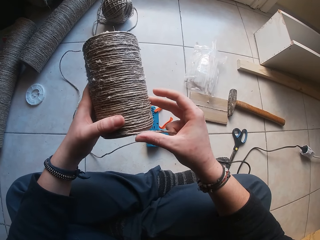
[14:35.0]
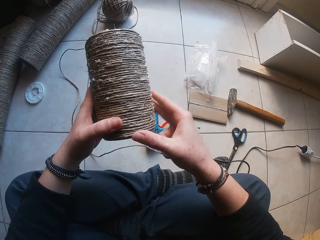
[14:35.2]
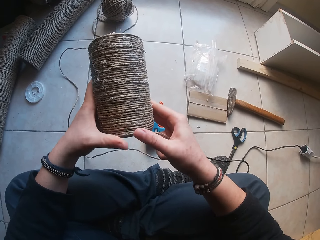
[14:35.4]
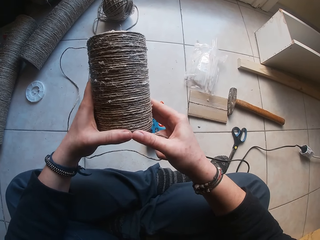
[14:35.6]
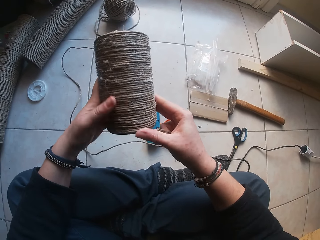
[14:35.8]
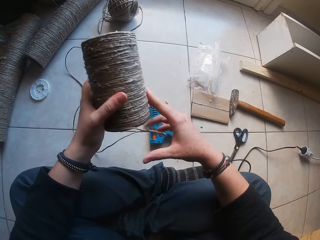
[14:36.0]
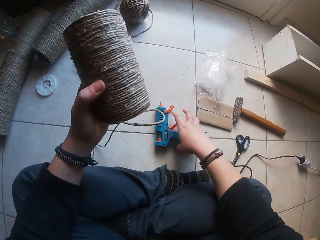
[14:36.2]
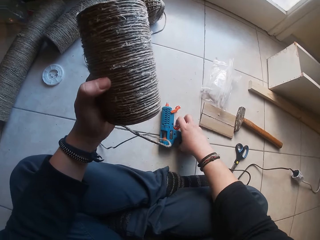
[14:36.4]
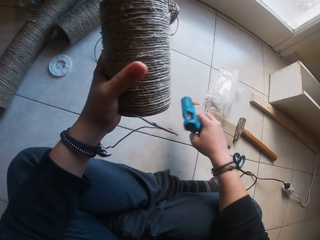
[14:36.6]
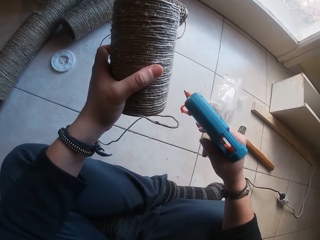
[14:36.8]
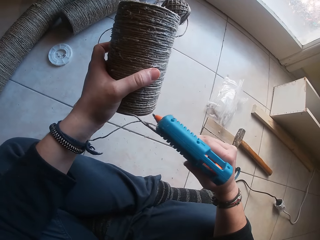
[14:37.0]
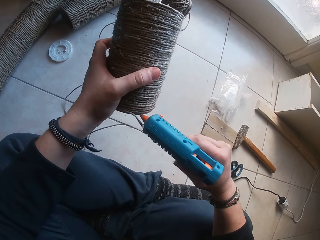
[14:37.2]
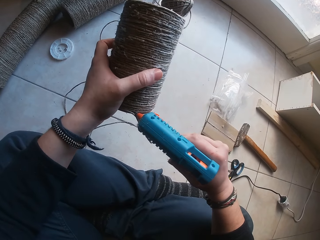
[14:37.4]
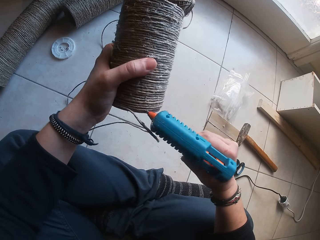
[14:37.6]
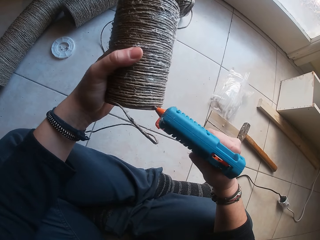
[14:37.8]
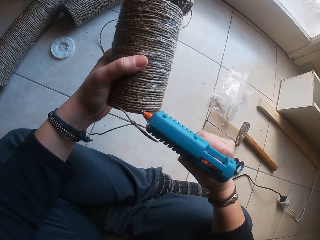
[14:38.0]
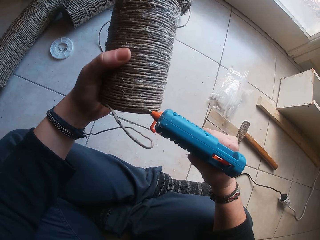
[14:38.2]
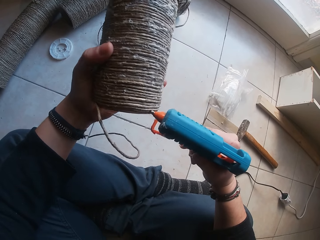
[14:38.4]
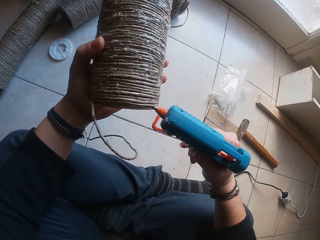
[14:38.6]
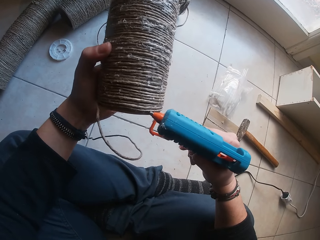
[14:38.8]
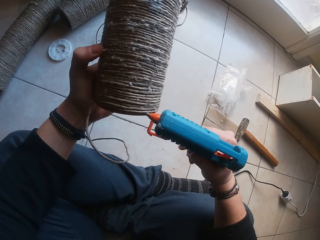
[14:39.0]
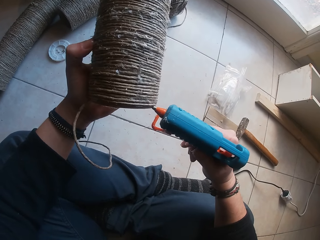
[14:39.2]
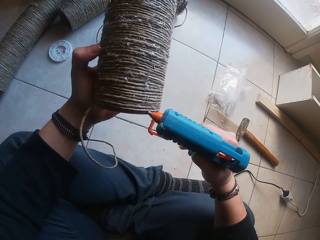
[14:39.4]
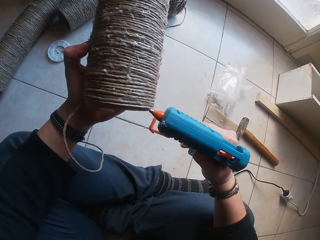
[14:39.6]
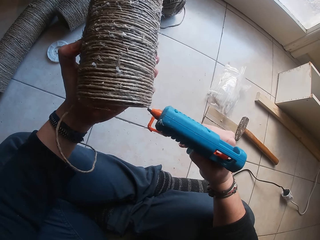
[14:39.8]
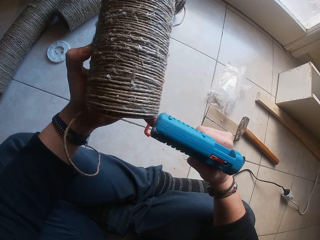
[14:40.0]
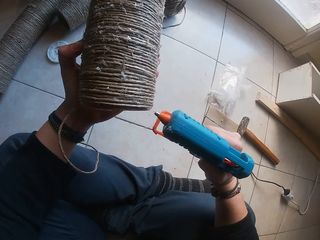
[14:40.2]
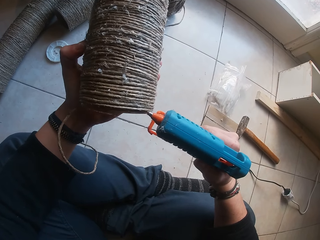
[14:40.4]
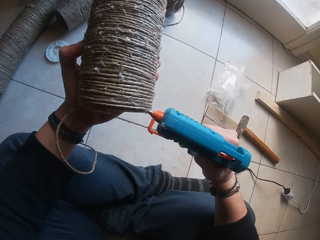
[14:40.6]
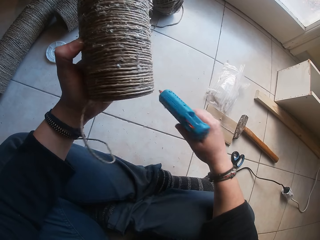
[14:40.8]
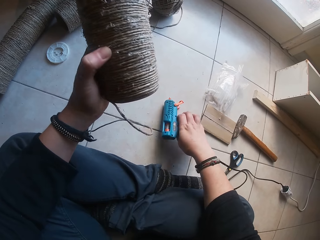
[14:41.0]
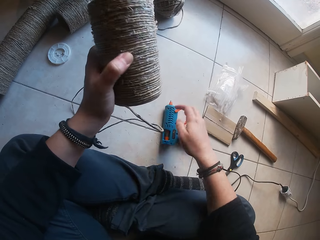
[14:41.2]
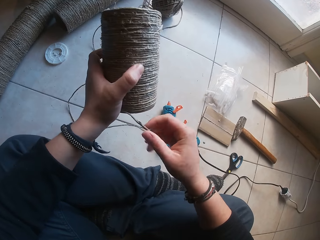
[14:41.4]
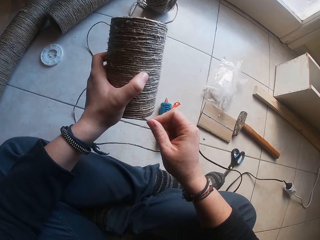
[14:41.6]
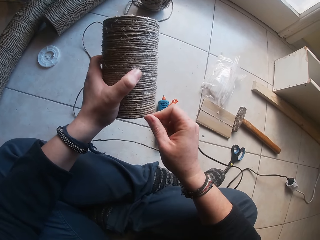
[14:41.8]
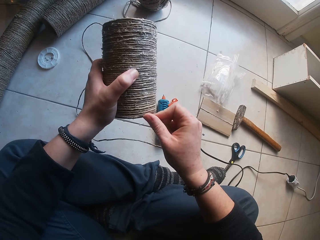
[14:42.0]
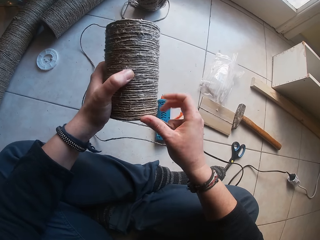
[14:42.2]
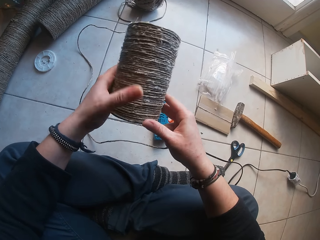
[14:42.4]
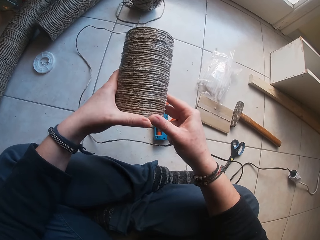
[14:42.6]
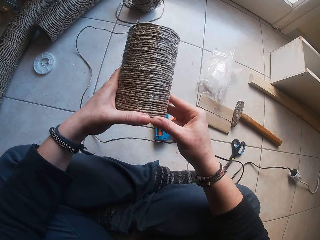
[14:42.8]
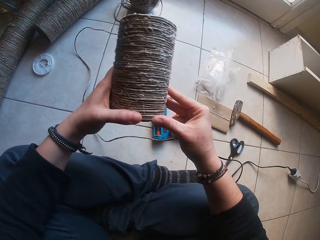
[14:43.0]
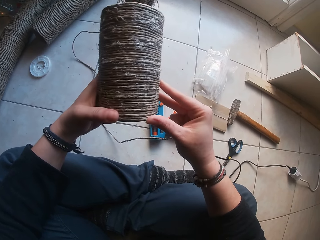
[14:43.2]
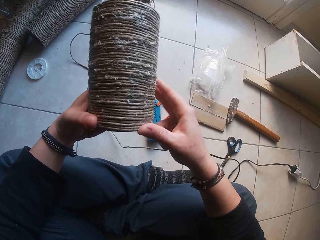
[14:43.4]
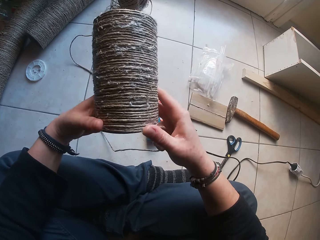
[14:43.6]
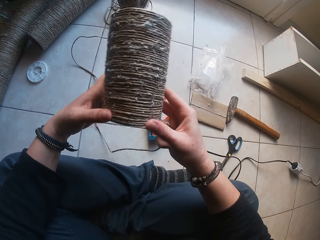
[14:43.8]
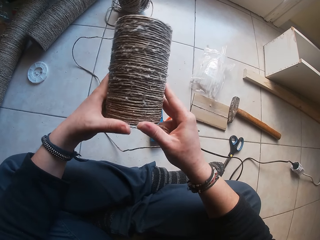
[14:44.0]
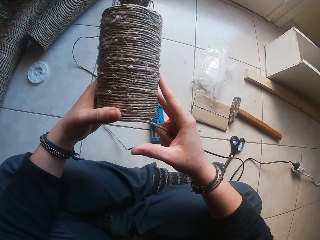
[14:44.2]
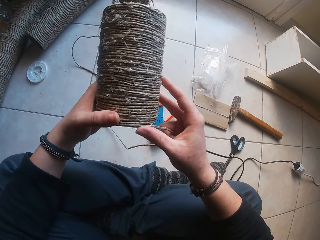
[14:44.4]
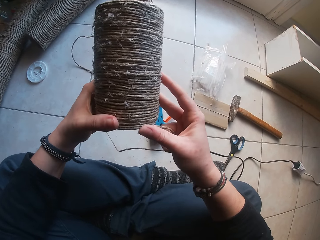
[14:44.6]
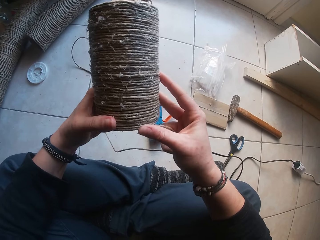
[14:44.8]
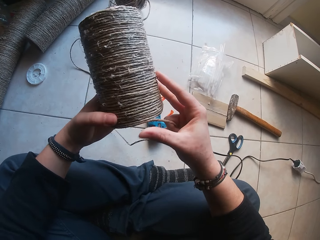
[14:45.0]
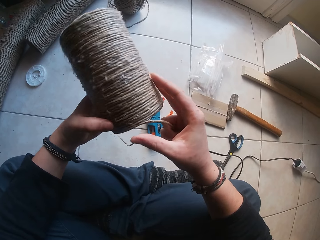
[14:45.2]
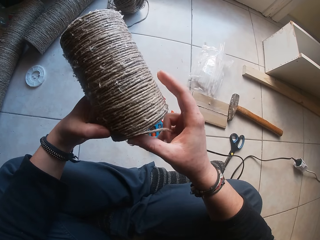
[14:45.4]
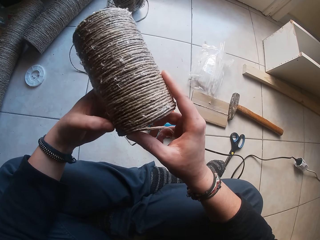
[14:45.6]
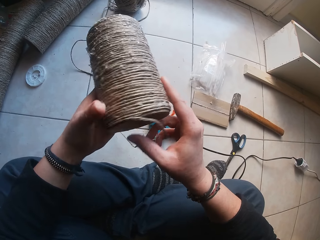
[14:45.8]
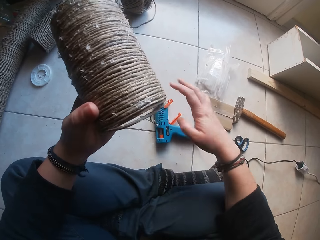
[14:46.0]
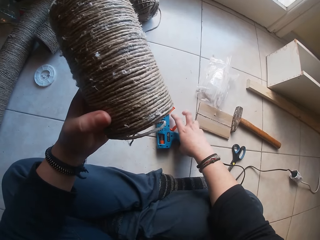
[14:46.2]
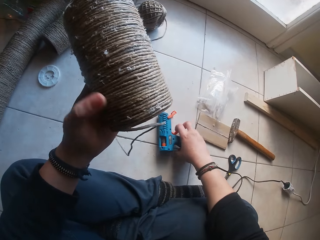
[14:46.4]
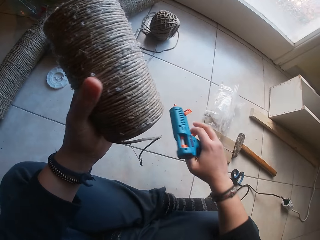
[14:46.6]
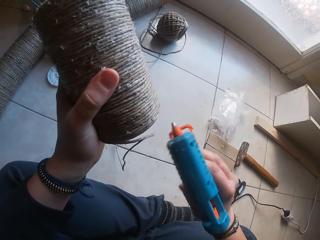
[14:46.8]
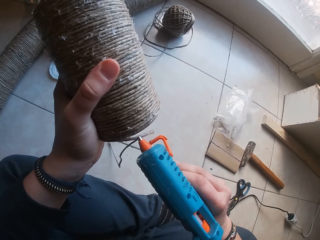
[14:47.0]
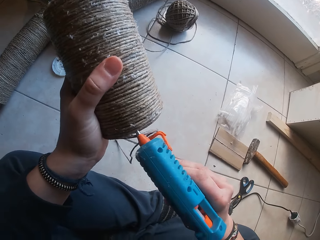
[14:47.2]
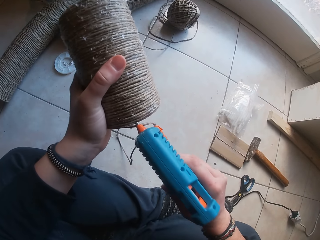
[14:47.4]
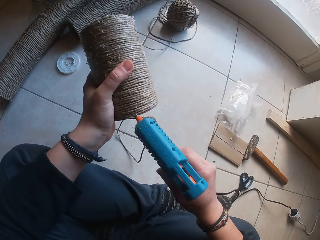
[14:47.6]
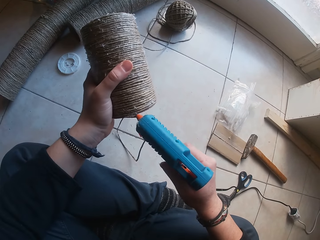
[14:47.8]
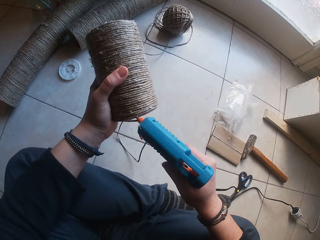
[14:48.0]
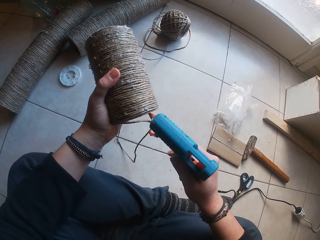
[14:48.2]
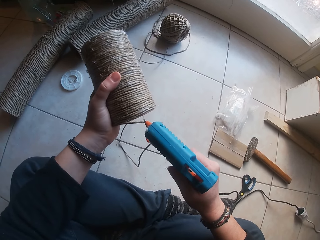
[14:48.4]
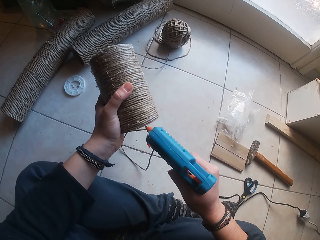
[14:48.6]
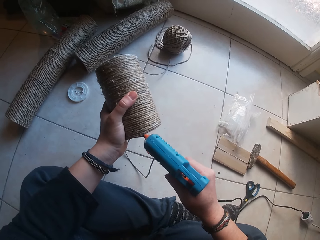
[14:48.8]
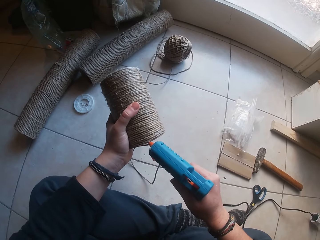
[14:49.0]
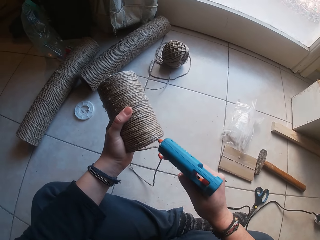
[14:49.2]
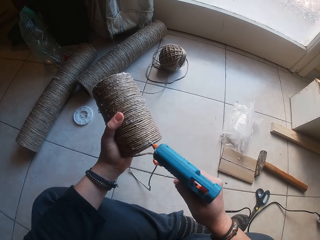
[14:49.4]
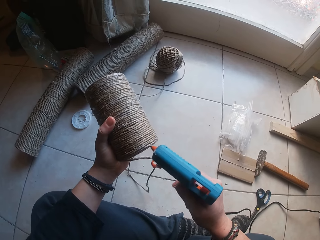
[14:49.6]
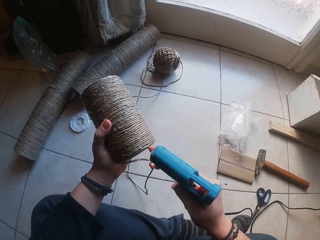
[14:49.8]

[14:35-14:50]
The camera wearer picks up the glue gun from the ground with her right hand. She applies glue on the cardboard tube in her left hand with the glue gun in her right hand. She drops the glue gun in her right hand on the ground. She rolls the twine with her right hand round the cardboard tube in her left hand. She picks up the glue gun from the ground with her right hand. She applies glue on the cardboard tube in her left hand with the glue gun in her right hand.

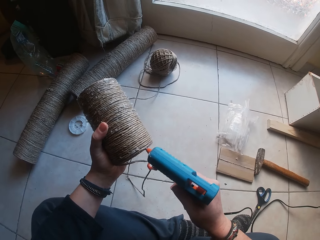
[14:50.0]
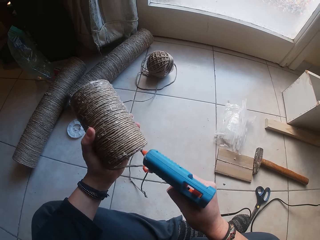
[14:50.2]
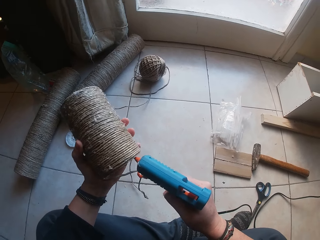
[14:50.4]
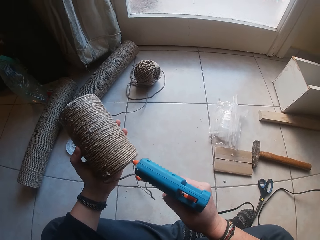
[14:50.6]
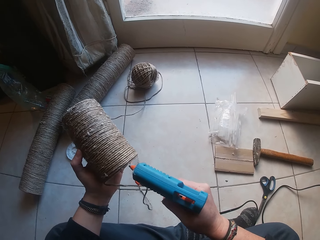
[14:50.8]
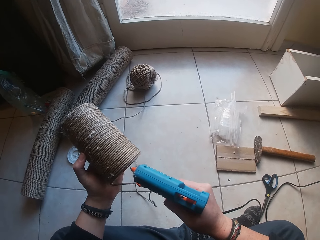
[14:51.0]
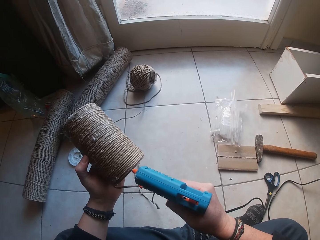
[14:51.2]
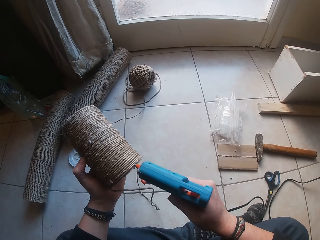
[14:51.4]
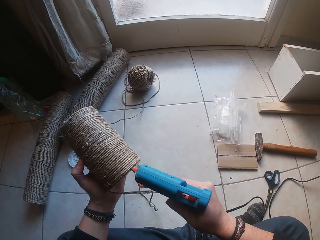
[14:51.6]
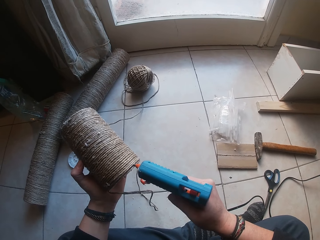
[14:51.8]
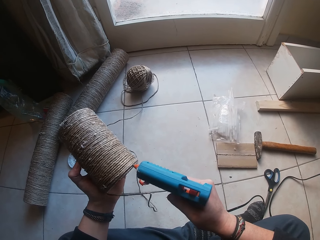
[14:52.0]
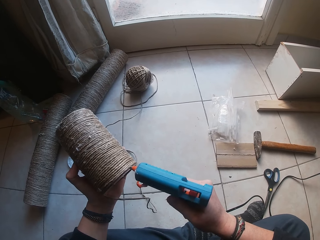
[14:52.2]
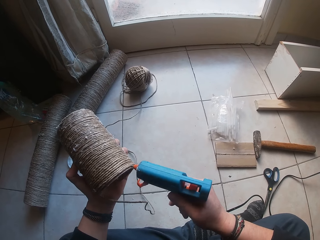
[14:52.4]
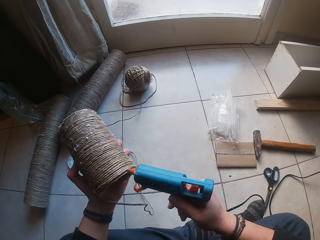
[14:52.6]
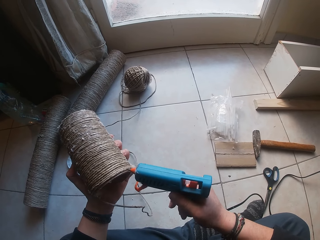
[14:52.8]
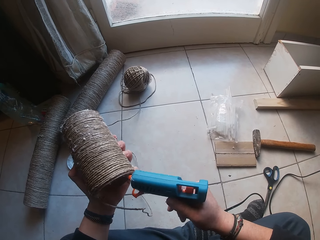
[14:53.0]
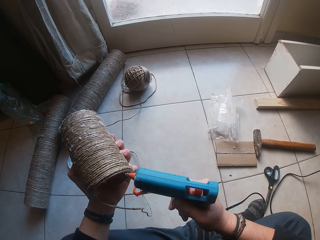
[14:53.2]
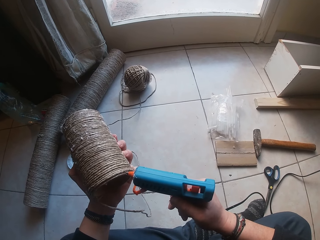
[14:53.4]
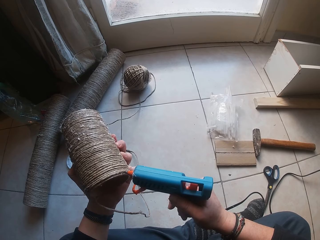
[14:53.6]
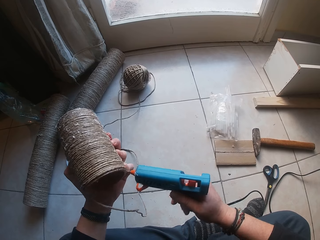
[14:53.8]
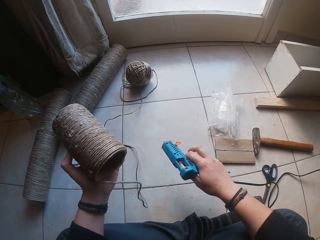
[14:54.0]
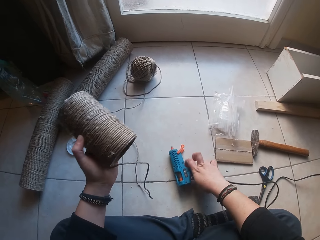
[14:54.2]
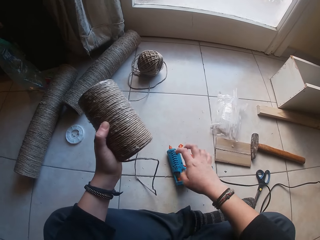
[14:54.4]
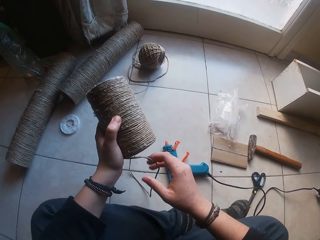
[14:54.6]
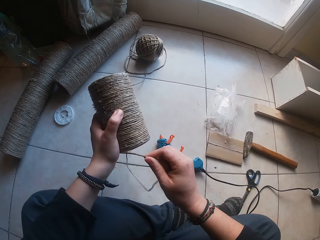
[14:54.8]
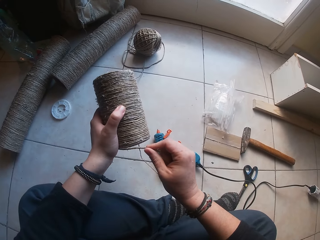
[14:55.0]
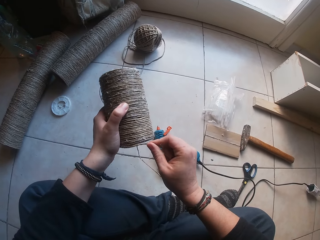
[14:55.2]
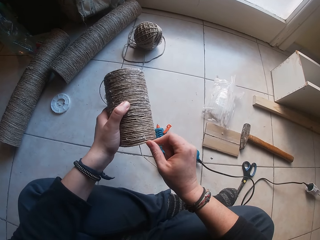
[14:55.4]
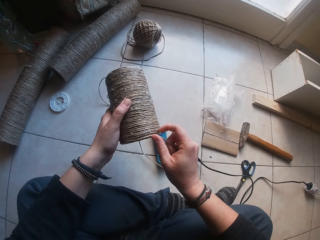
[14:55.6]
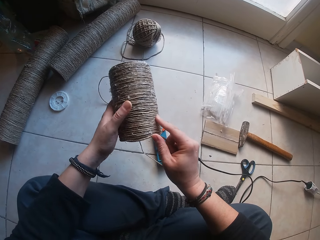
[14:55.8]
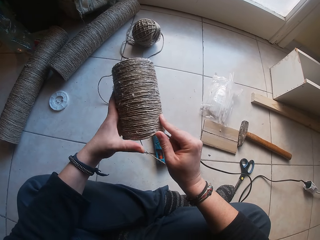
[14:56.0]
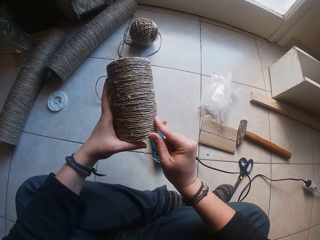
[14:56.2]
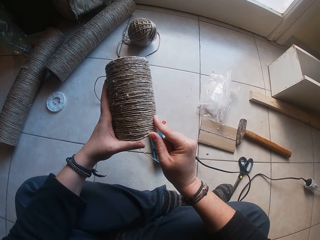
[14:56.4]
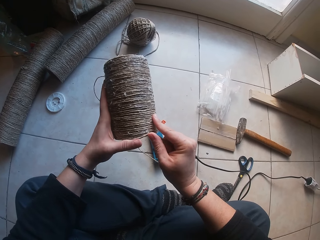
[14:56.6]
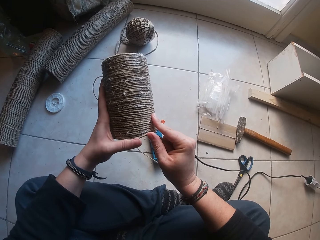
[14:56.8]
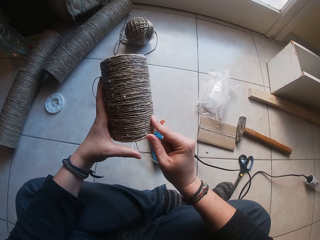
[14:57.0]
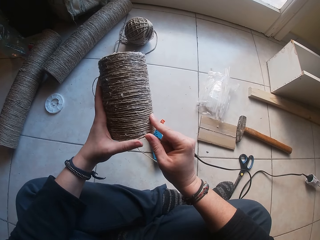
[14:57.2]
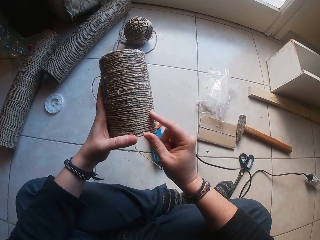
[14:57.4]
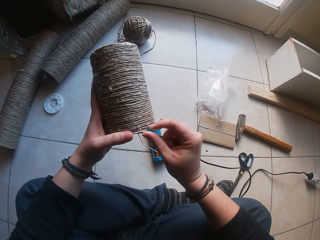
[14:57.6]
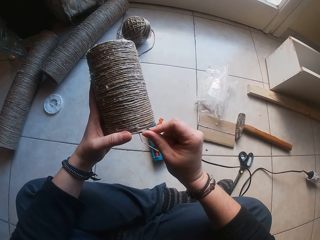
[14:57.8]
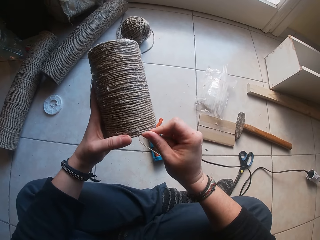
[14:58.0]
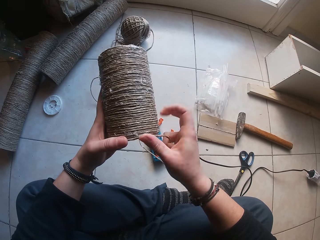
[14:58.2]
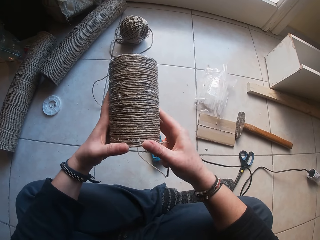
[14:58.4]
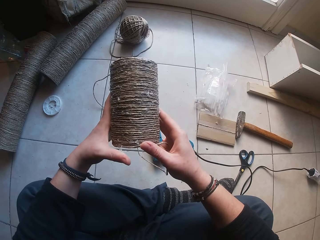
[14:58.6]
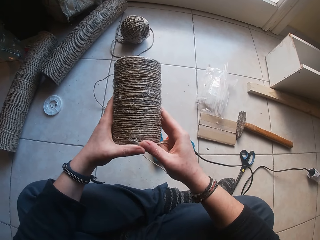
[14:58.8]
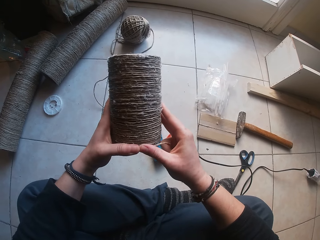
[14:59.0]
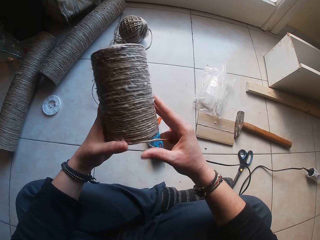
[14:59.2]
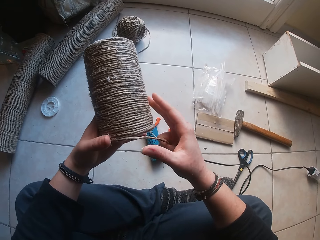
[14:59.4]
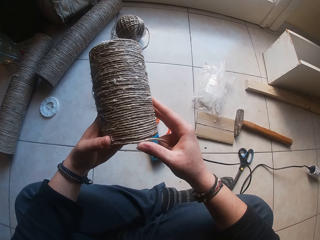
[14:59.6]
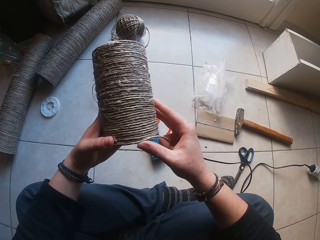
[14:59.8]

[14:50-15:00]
The camera wearer sticks glue around the circle cotton. She drops the glue gun in her right hand on the ground. She rolls the twine with her right hand round the cardboard tube in her left hand.
